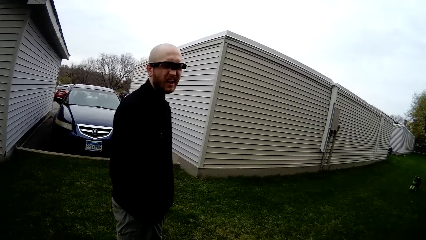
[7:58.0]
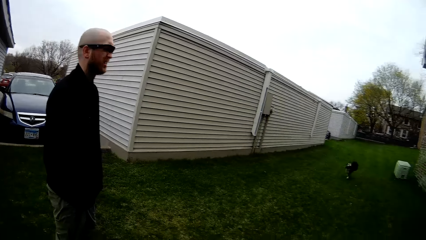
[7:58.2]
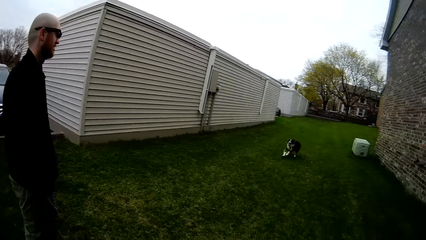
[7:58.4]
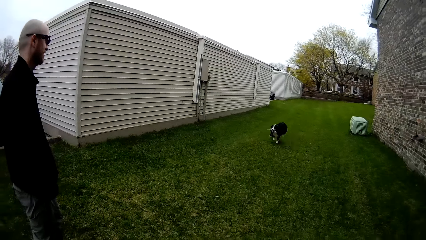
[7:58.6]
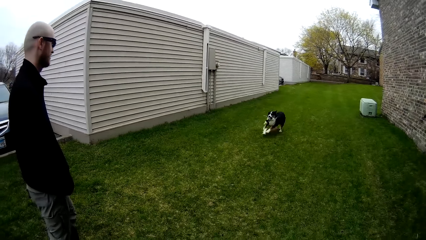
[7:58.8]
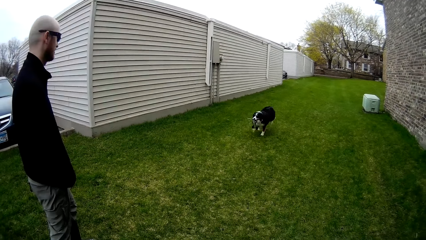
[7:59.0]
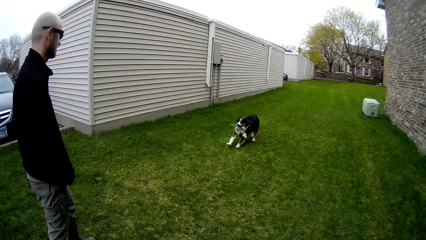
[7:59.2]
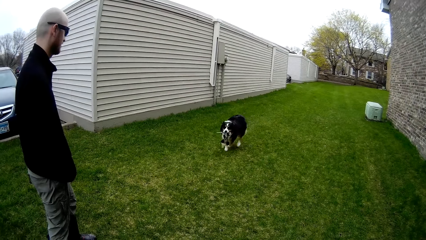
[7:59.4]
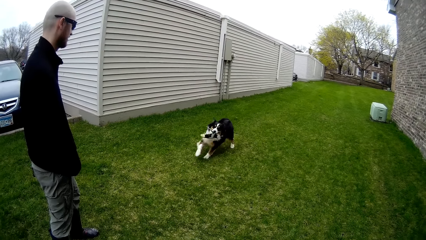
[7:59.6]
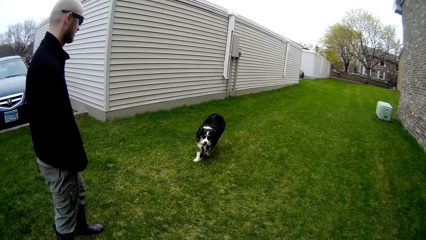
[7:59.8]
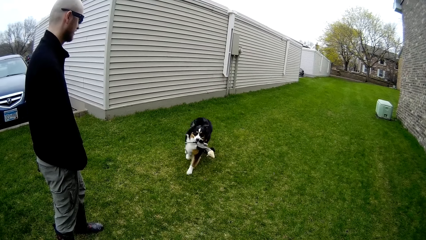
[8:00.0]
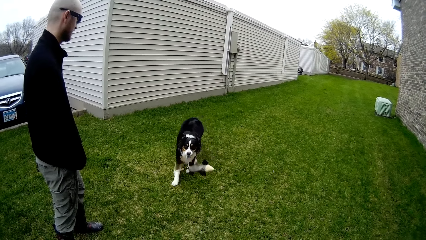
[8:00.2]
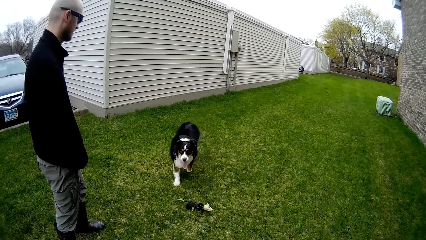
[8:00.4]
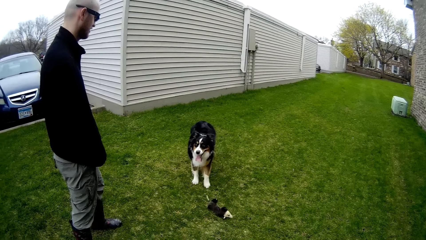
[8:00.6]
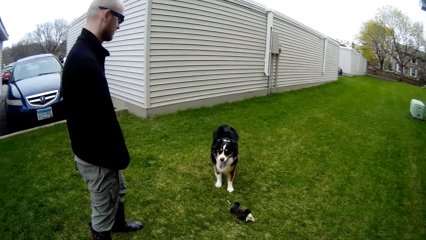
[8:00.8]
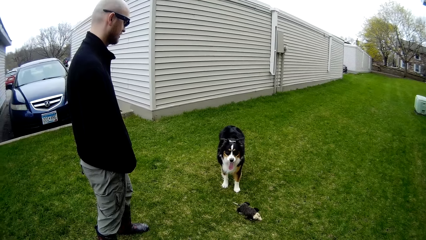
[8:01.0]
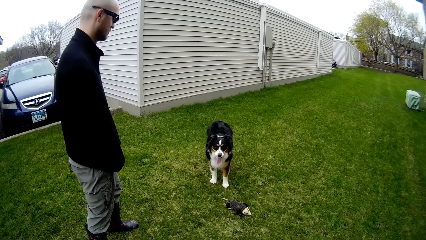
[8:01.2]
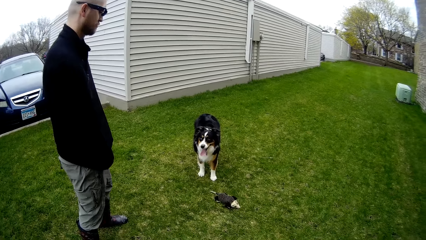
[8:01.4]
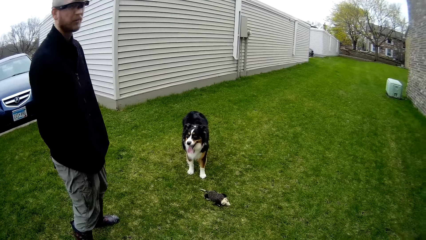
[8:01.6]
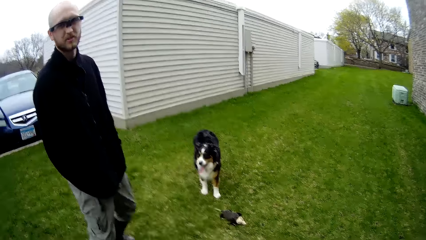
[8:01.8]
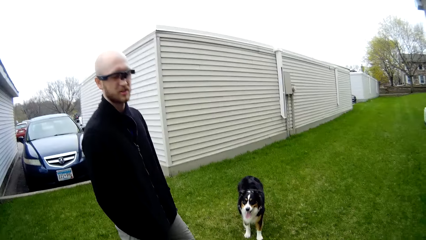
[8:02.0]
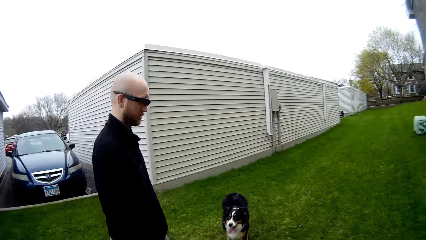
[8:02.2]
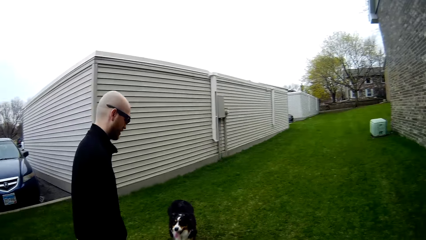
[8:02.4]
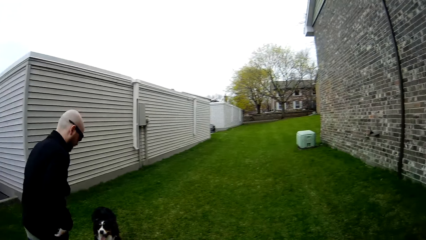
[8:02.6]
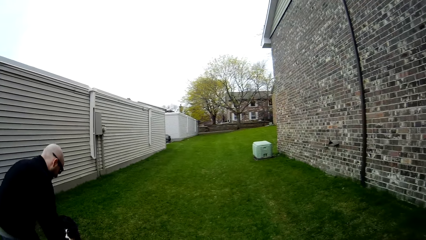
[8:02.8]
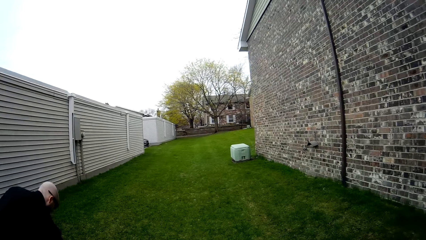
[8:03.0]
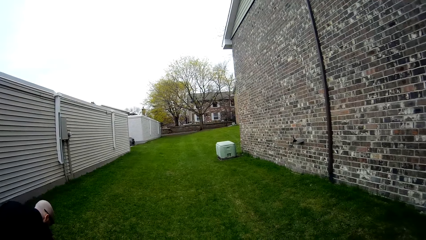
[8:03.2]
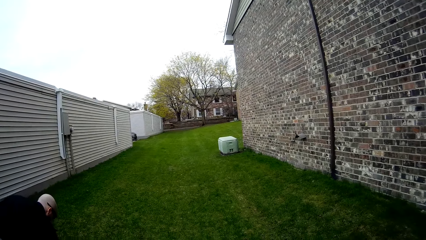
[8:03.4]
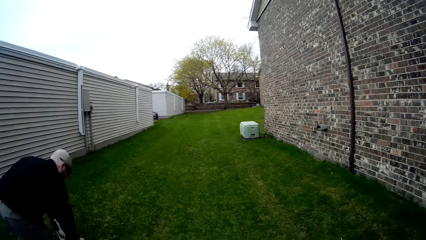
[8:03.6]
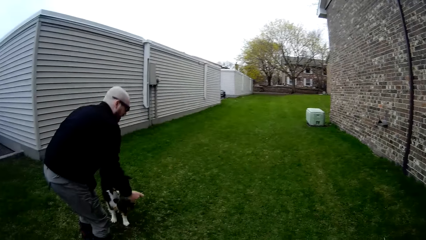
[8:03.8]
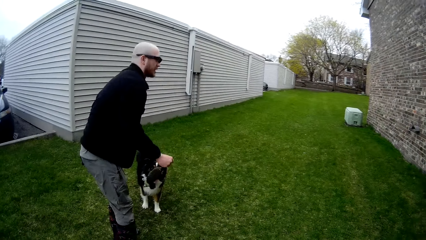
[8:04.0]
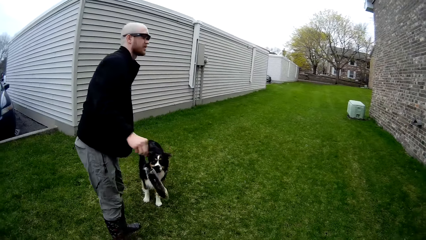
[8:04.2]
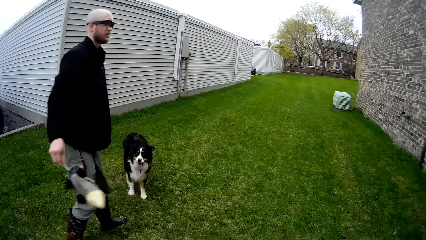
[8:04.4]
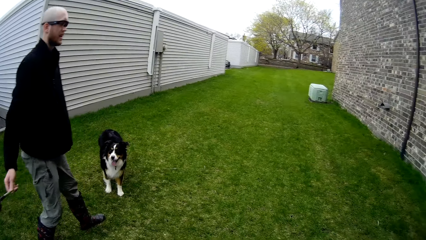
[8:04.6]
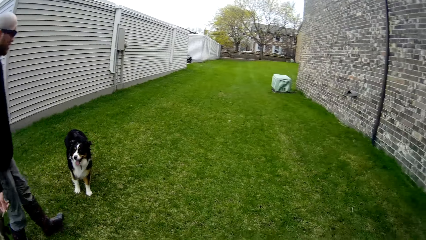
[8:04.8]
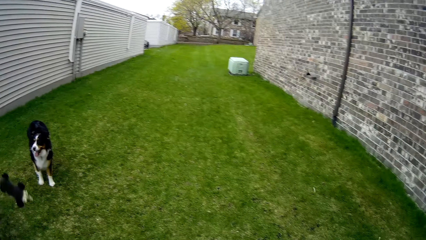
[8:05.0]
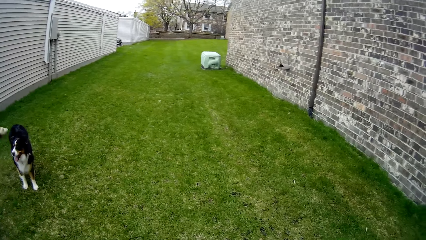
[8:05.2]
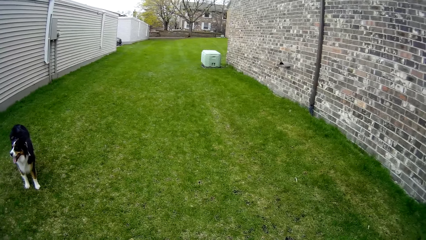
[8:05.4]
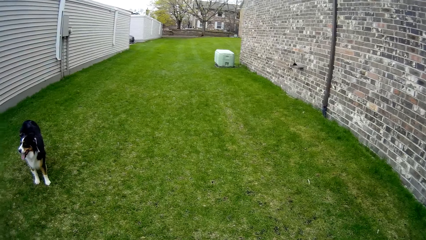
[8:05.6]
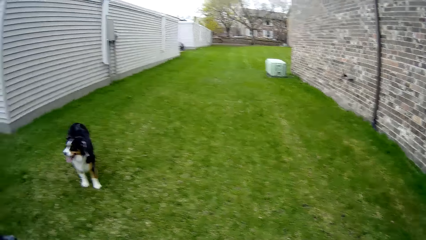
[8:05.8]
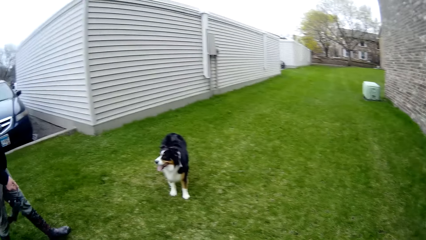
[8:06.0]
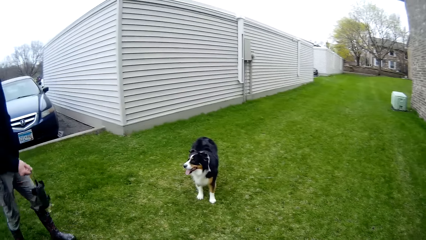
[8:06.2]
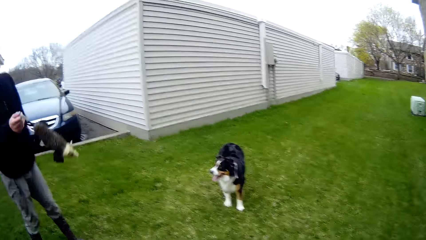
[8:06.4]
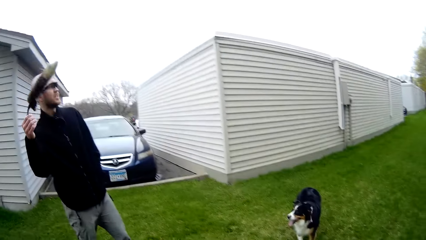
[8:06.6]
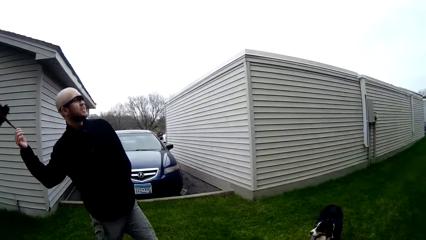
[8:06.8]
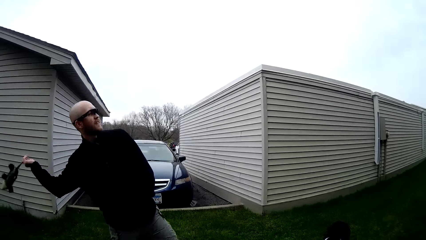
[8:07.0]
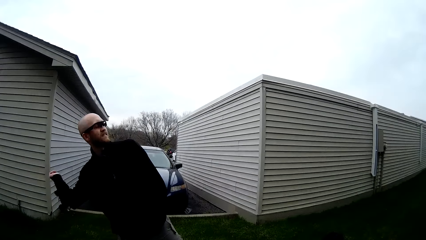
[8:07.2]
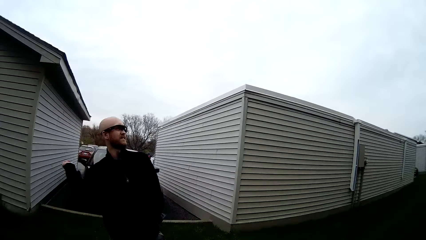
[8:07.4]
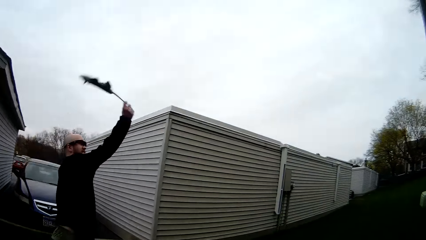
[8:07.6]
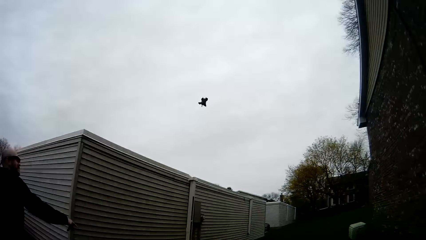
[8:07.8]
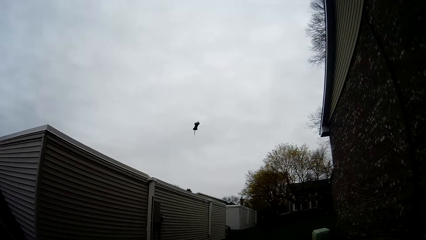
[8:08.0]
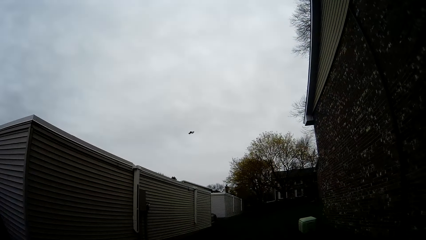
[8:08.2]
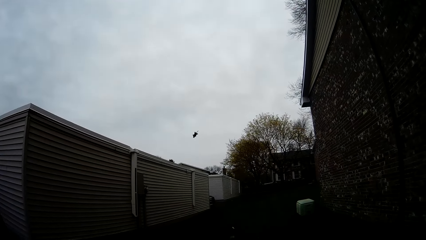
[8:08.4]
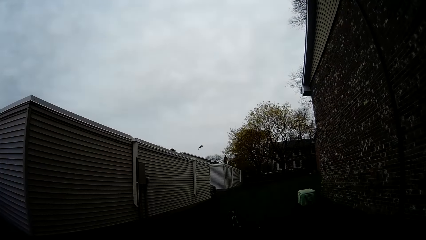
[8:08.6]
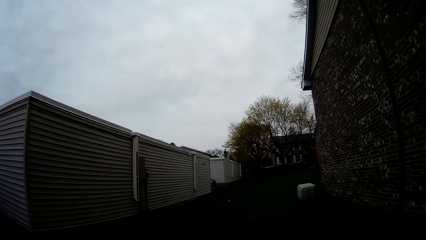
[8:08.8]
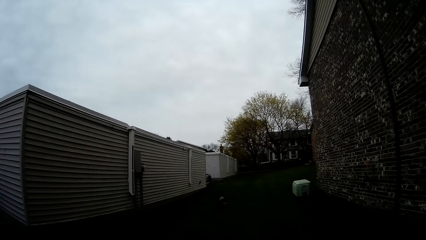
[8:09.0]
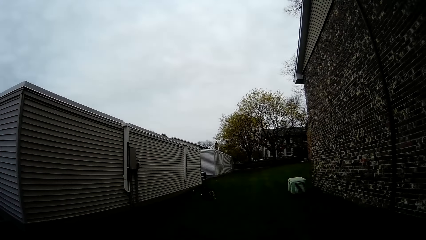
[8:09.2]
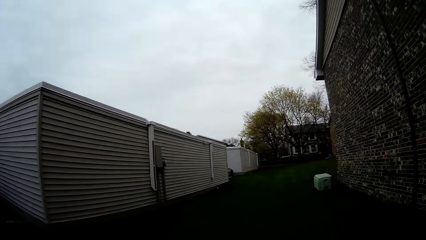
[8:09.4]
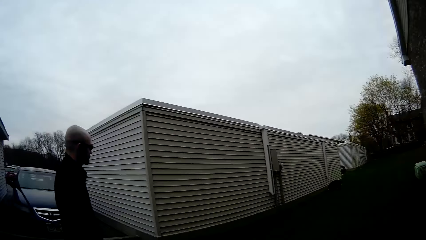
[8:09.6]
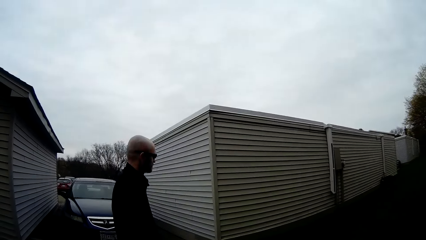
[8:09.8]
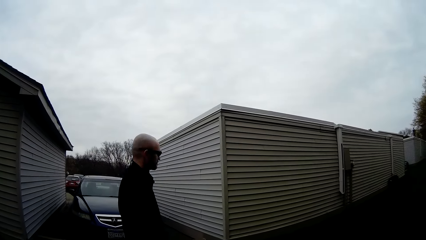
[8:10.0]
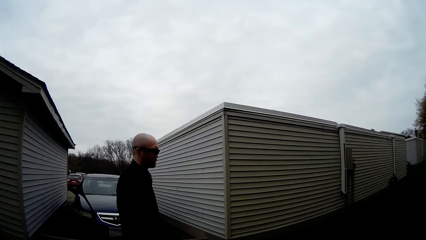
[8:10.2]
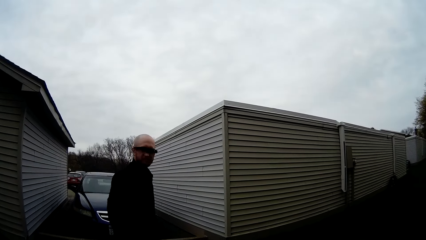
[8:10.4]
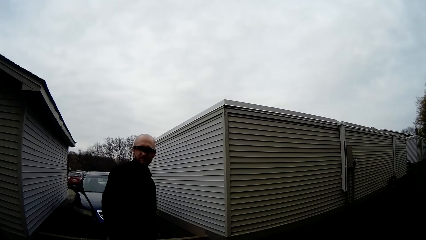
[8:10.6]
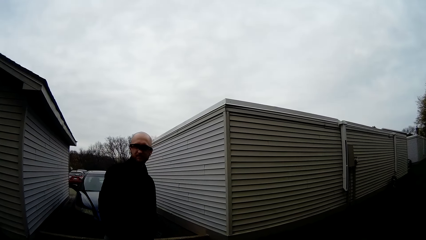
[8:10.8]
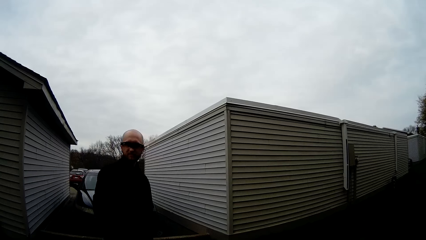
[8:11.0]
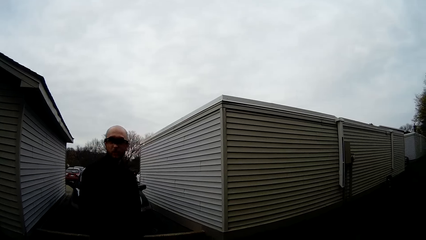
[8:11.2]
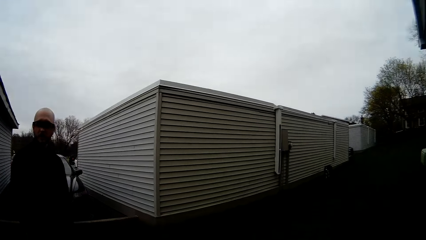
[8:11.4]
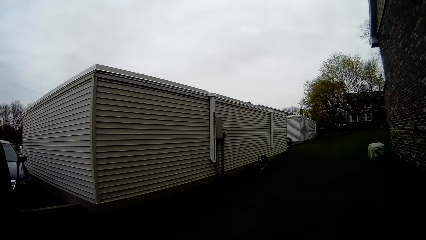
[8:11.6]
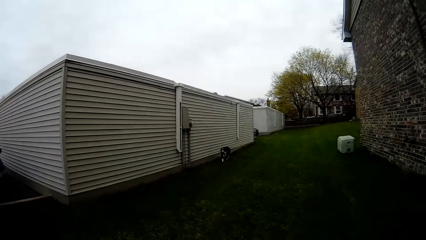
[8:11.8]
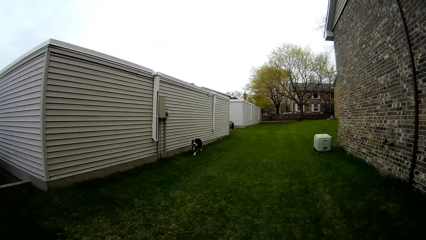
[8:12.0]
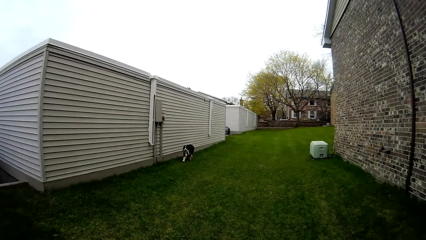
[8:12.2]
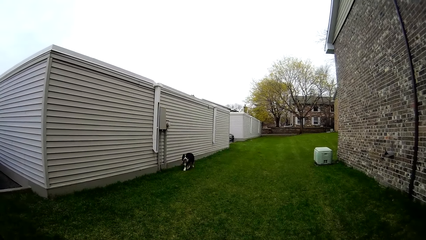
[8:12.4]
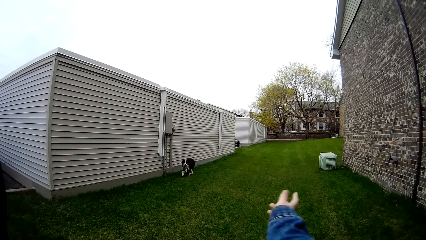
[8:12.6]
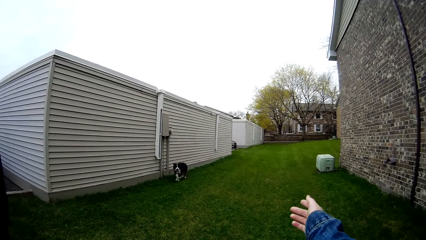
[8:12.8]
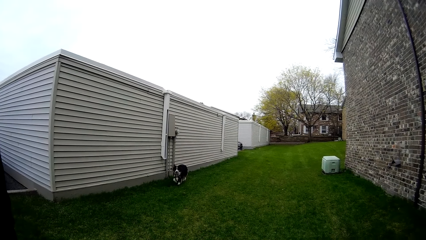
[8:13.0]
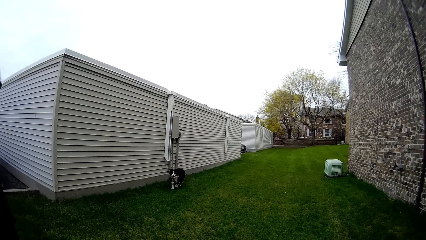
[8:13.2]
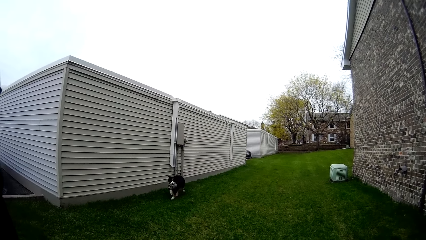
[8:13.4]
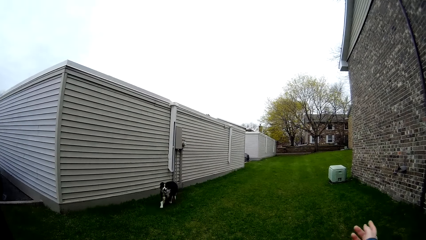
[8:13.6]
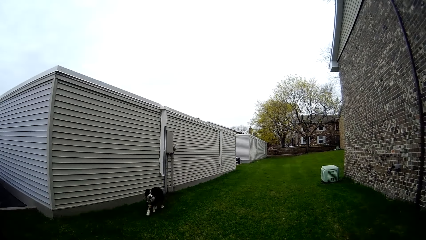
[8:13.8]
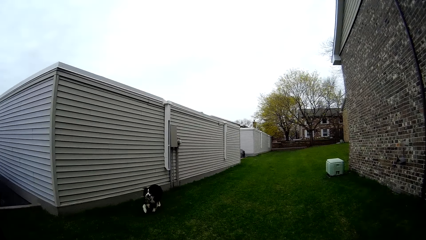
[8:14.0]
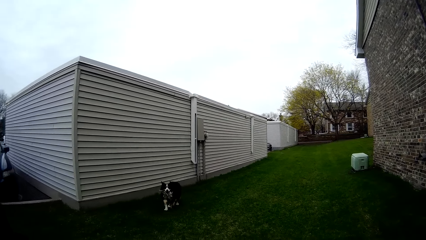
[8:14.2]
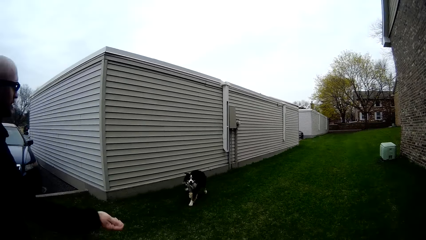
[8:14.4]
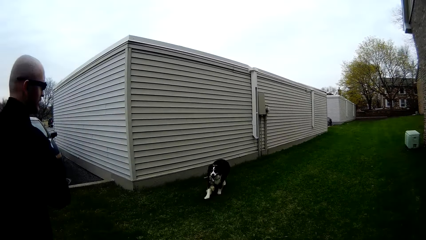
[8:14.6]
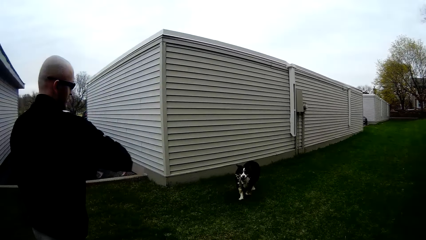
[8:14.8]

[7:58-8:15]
The dog drops the fetch toy on the grass. The man talks to the camera wearer. The camera wearer looks around. The man throws the fetch toy with his right hand. The dog runs towards the fetch toy. The camera wearer interacts with the man. They reply to the man.
